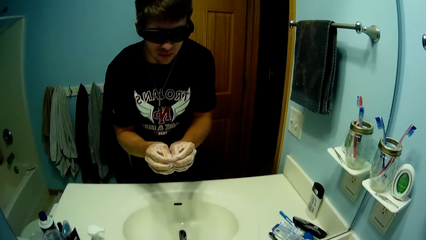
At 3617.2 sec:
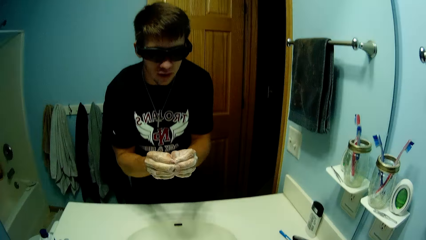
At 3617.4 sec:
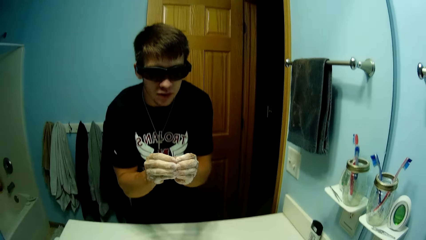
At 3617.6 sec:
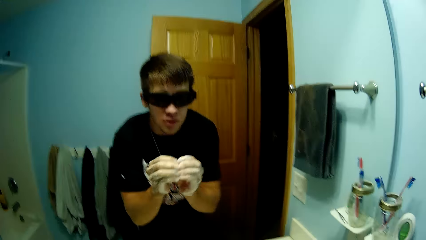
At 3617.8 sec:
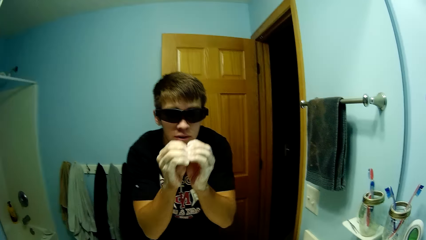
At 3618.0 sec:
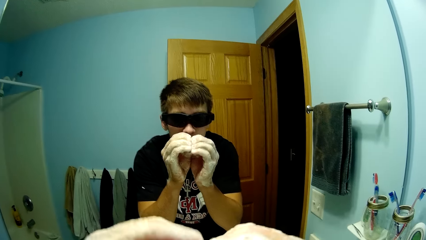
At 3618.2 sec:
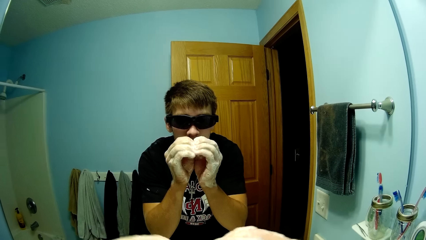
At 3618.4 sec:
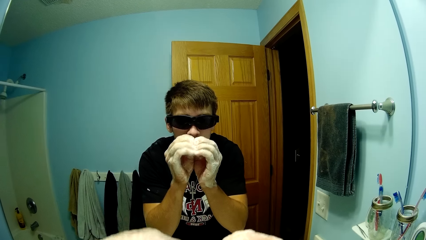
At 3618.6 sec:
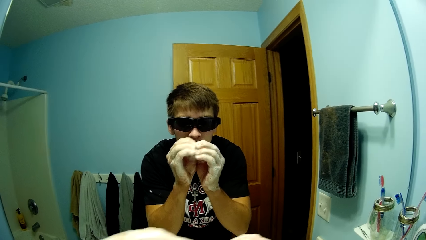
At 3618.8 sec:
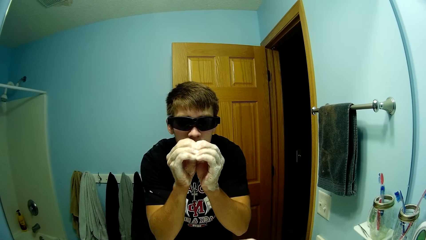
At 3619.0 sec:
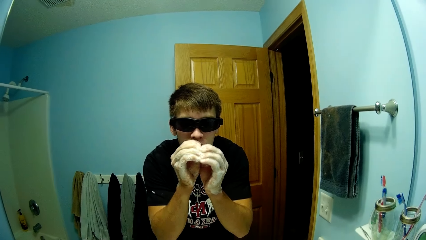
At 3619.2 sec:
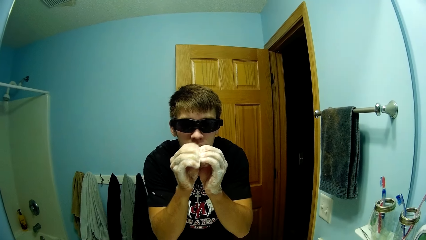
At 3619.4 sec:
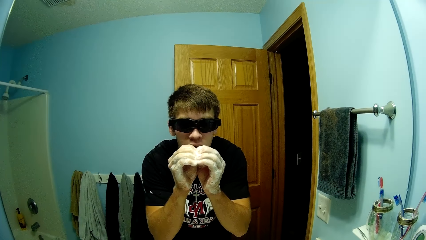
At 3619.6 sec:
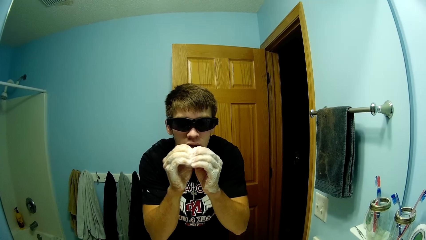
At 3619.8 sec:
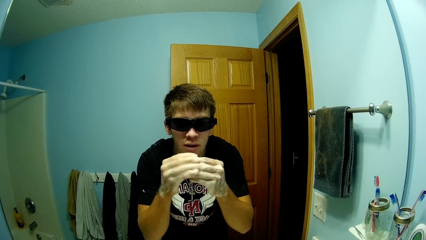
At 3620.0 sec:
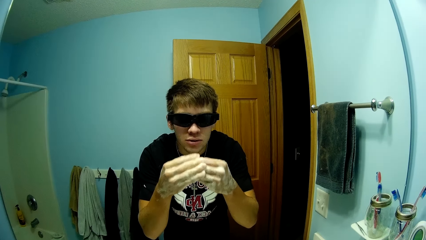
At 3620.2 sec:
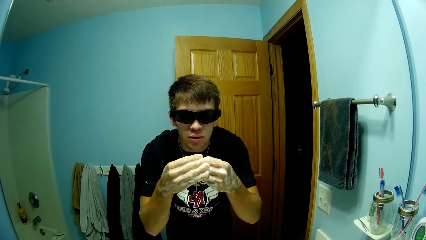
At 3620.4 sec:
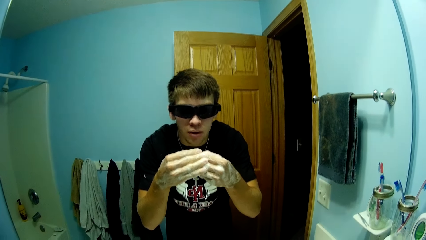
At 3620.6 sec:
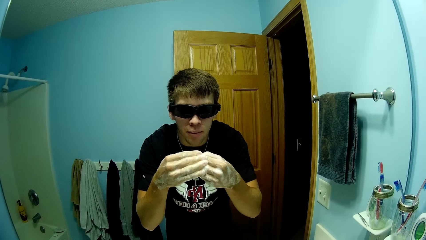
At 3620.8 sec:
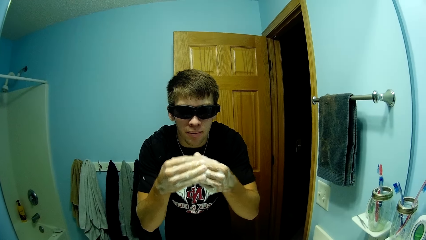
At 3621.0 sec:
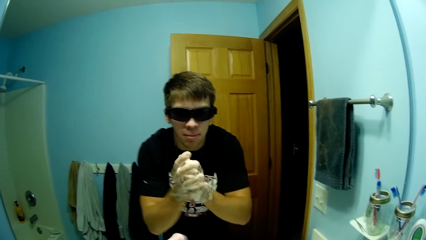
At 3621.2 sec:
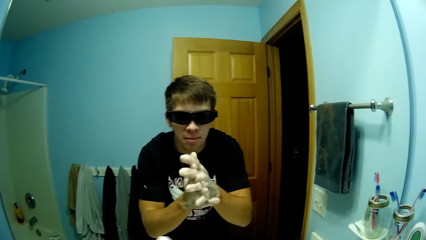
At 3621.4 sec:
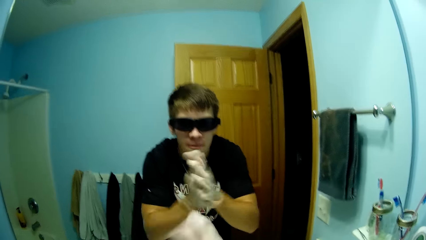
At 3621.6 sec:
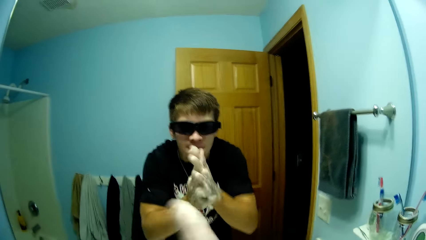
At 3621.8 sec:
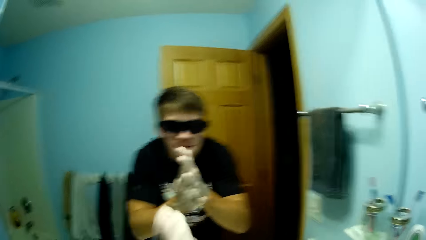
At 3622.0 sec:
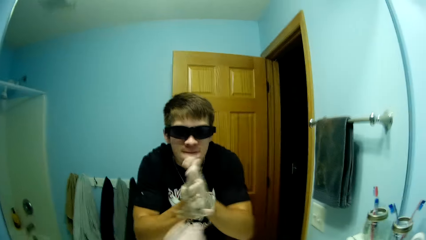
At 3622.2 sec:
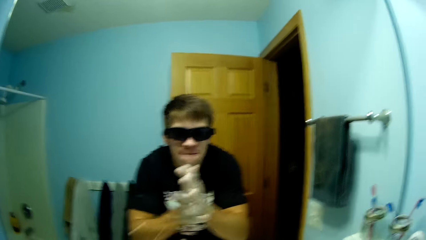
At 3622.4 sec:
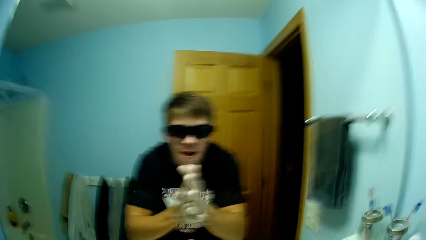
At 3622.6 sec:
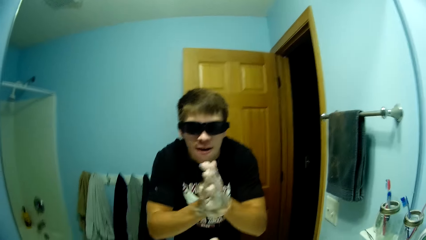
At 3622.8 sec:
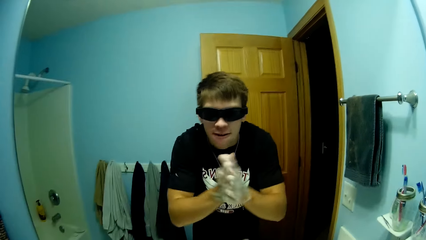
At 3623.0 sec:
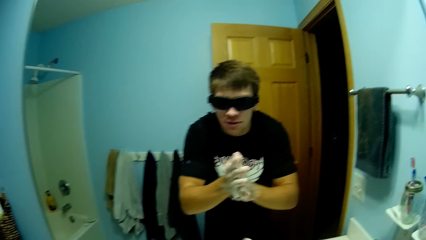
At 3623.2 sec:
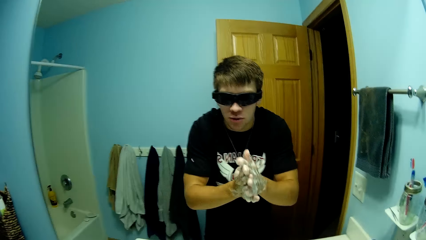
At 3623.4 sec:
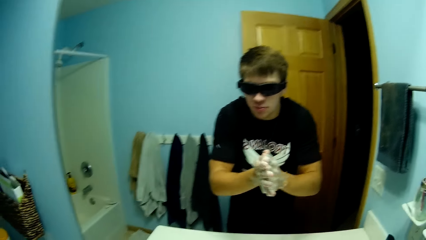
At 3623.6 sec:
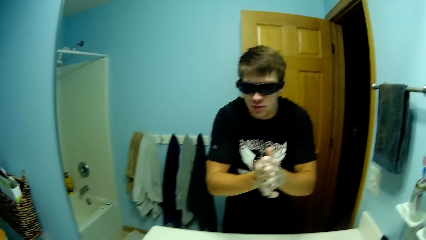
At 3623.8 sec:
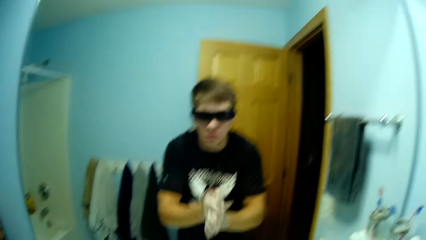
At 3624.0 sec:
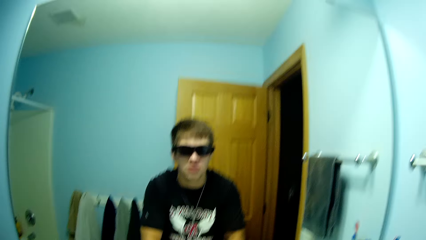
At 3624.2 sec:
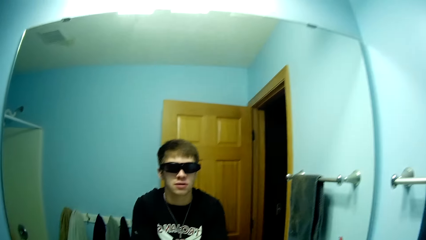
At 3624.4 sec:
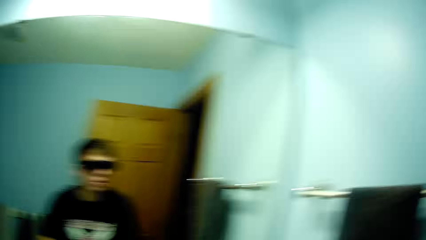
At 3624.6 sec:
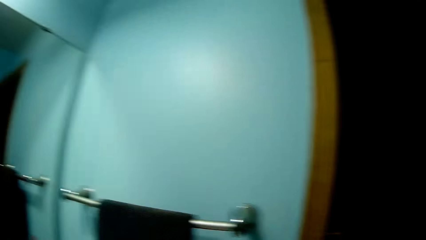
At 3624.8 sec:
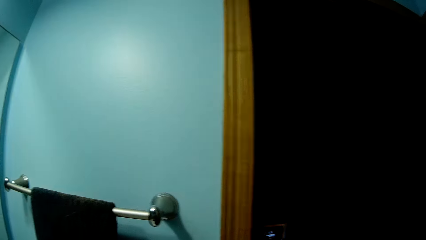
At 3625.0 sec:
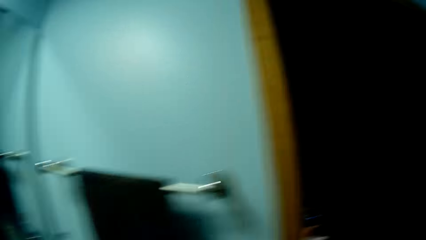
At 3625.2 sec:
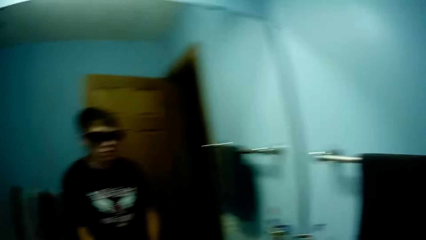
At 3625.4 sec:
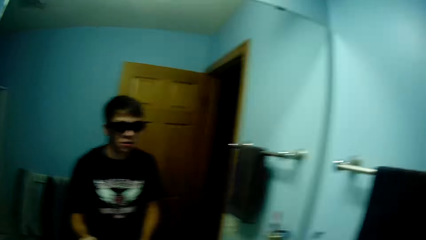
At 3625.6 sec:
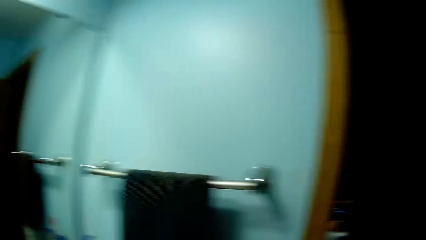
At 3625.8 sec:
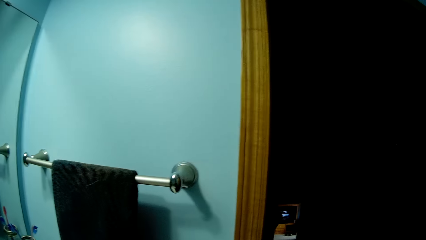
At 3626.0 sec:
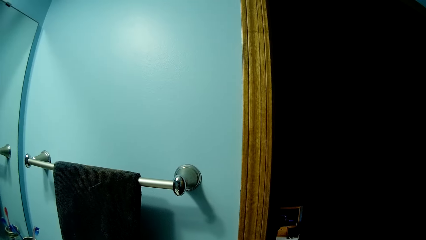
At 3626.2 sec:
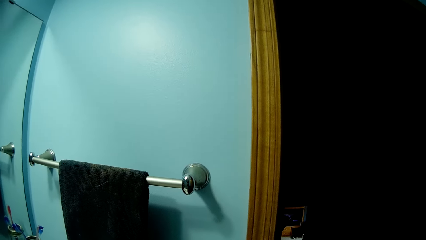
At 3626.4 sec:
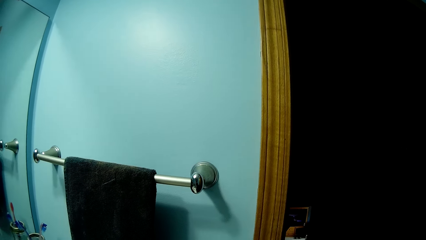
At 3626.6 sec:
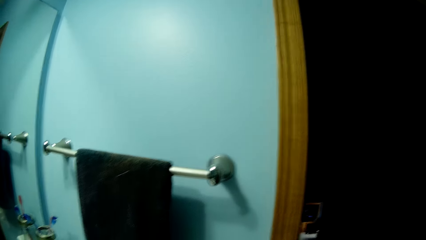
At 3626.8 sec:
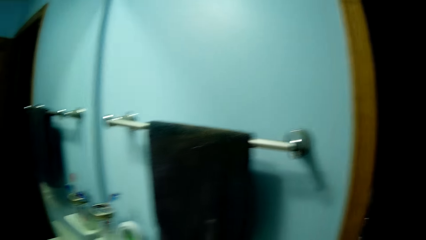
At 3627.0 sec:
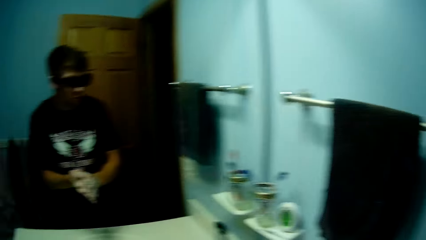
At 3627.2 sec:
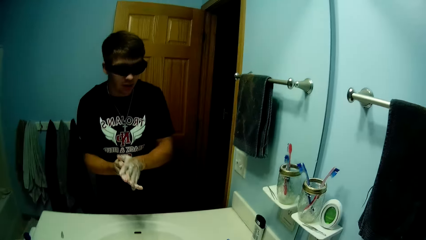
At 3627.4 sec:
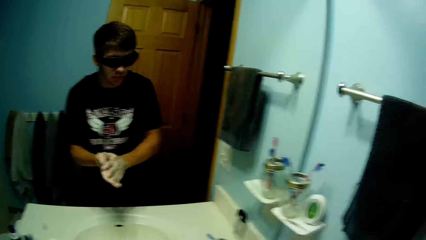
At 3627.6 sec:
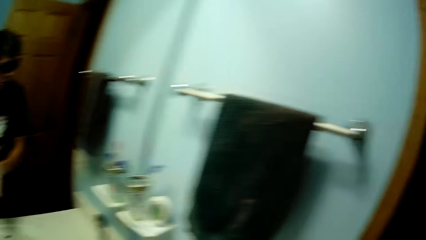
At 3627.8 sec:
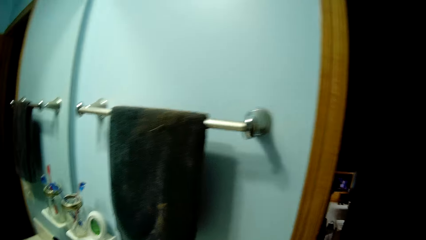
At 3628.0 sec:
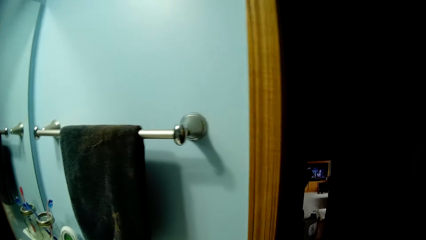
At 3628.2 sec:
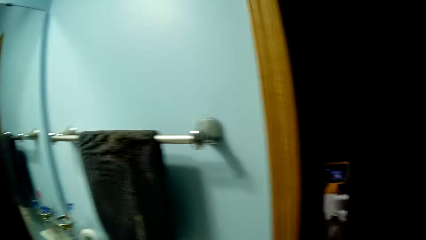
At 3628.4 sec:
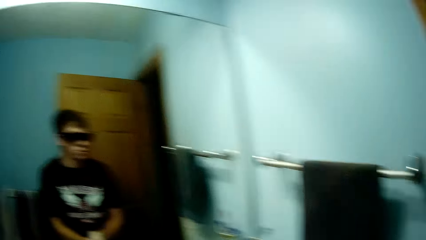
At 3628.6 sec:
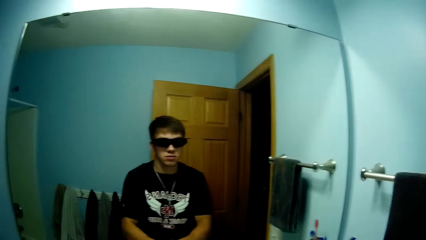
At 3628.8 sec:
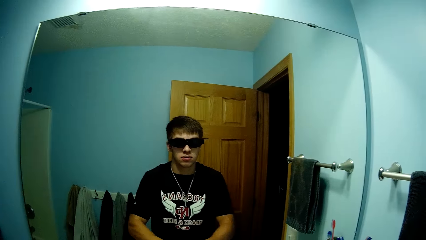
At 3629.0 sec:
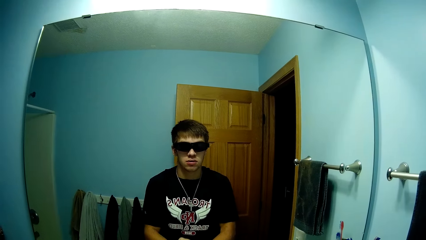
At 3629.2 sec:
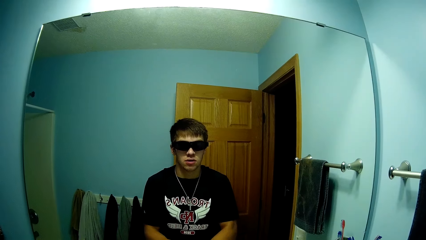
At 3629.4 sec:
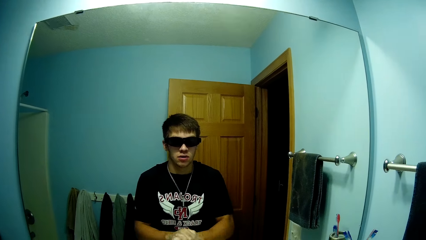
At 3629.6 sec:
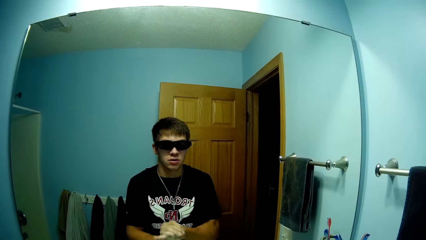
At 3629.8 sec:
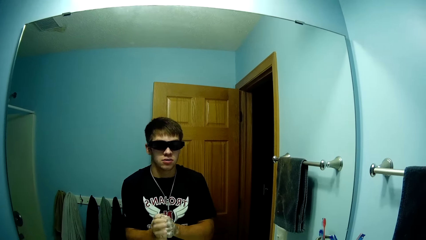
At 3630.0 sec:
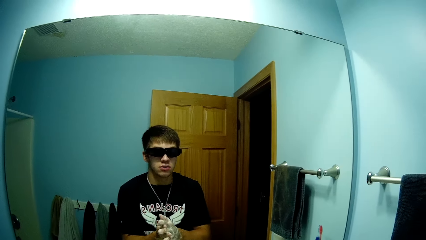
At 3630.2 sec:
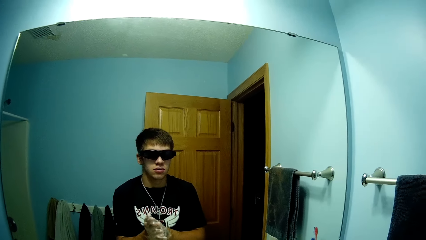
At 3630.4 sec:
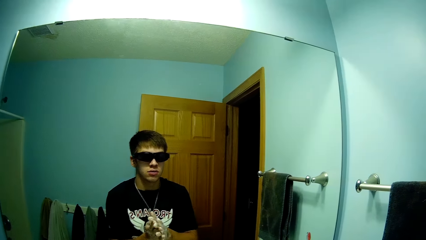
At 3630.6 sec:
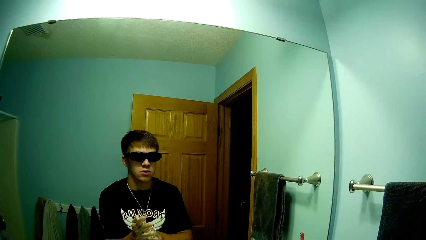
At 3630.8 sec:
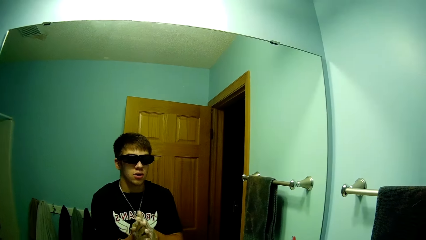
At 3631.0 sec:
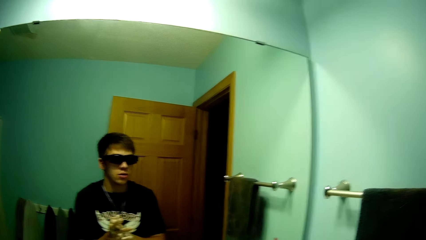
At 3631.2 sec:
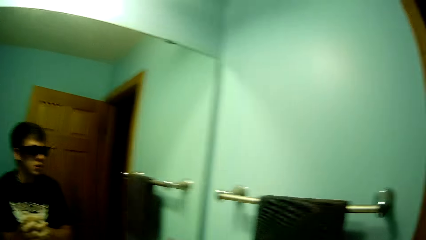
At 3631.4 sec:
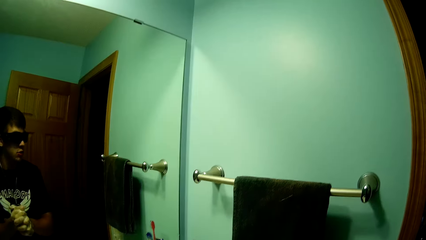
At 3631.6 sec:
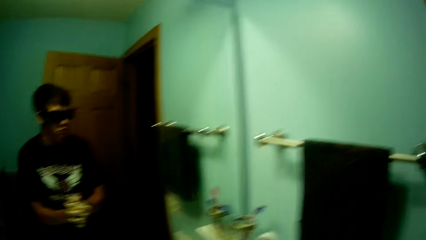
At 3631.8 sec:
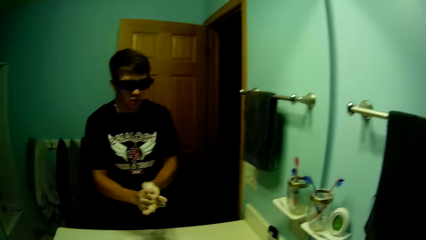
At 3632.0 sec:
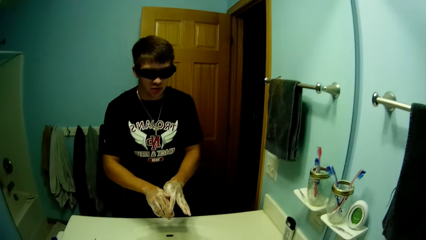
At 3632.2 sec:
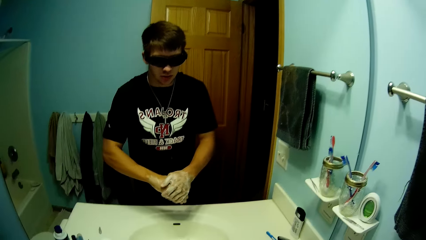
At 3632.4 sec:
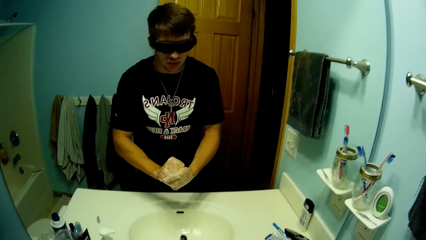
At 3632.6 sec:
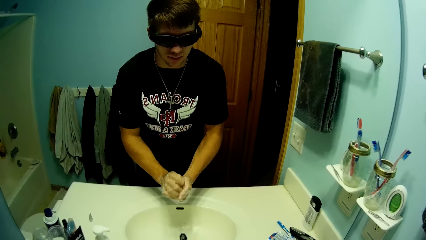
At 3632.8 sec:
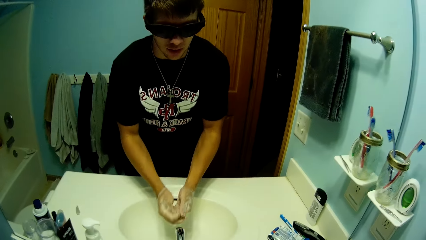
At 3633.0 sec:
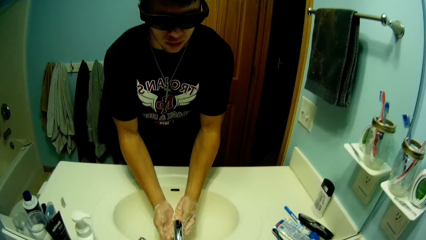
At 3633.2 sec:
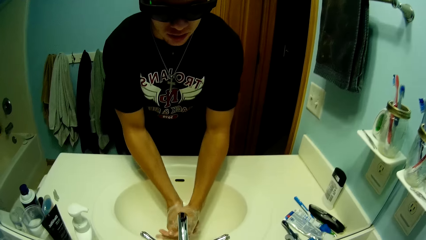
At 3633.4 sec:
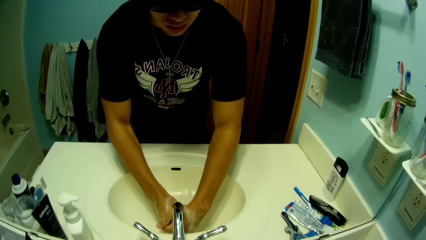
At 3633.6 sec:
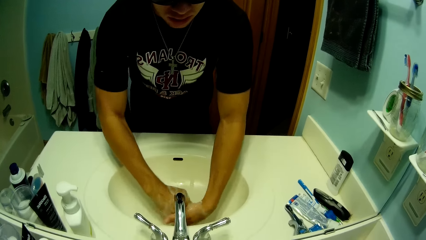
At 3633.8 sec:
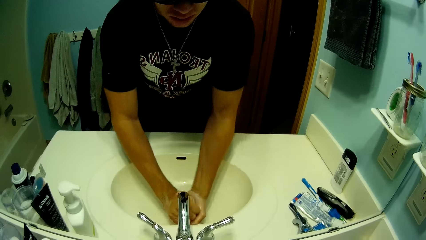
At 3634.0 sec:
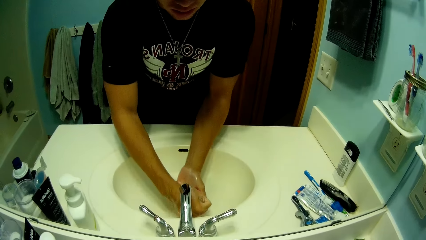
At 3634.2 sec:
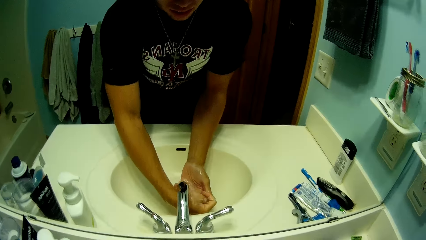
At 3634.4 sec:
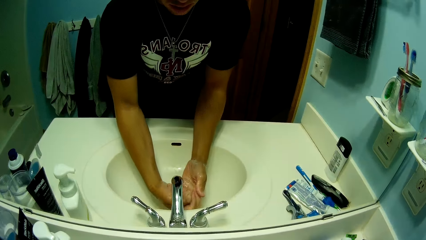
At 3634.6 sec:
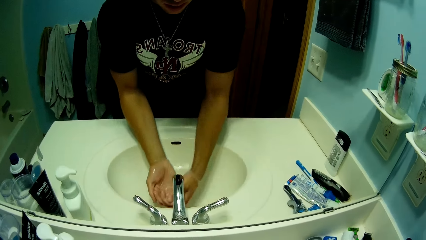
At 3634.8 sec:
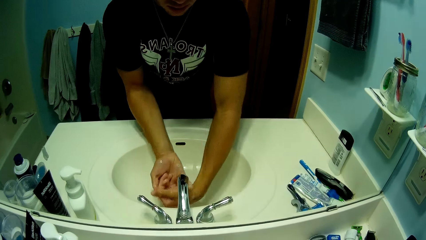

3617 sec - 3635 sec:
The camera wearer rubs finger nails. He raises his hands. He rubs finger nails. He rubs hands. He looks around repeatedly. He rubs hands. He looks around. He looks around again. He looks at the wall, stares at the mirror and talks to a man. The camera wearer rubs his hands together. He moves his hands towards the tap. He rinses his hands with the water.
